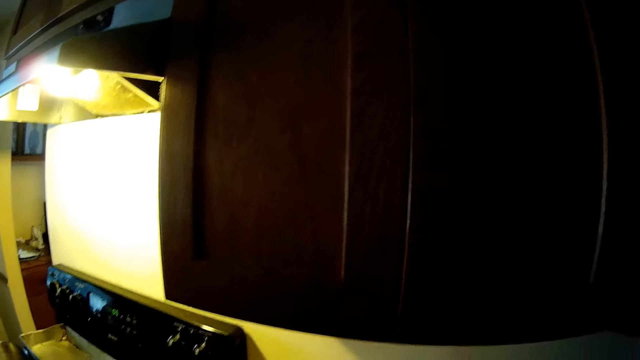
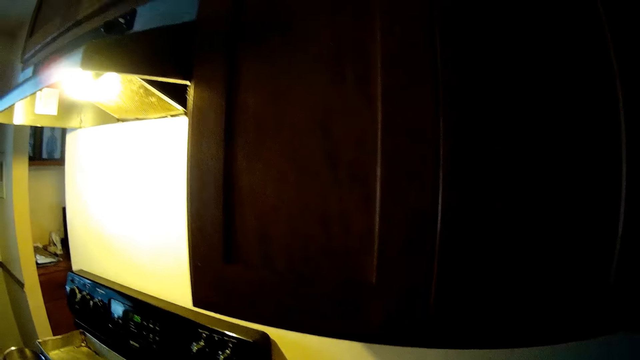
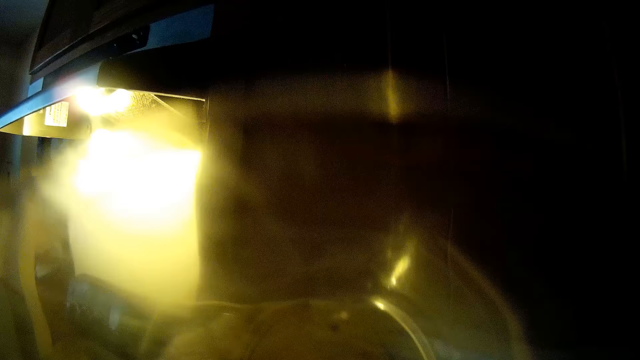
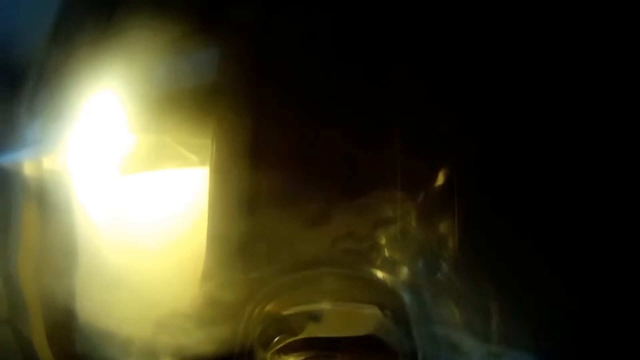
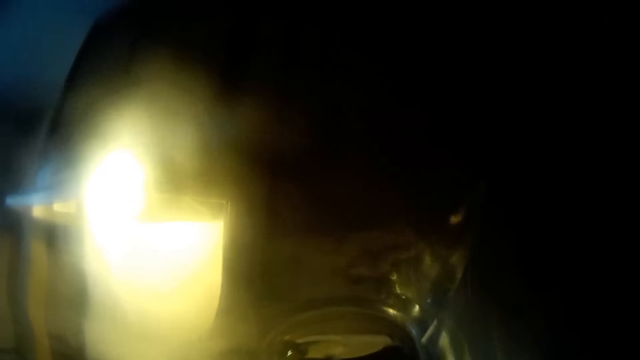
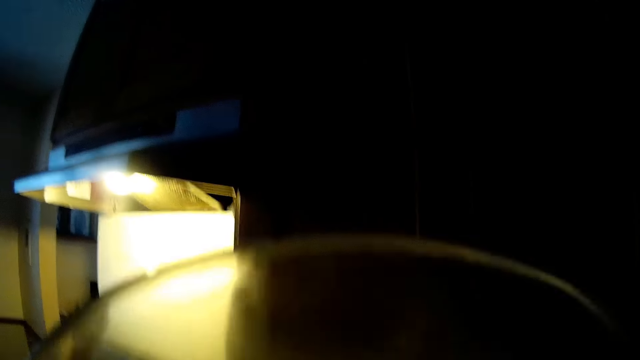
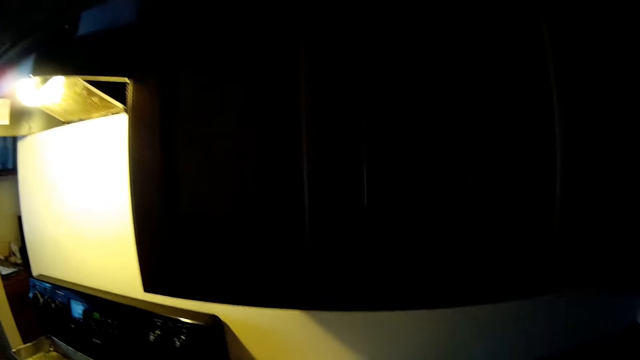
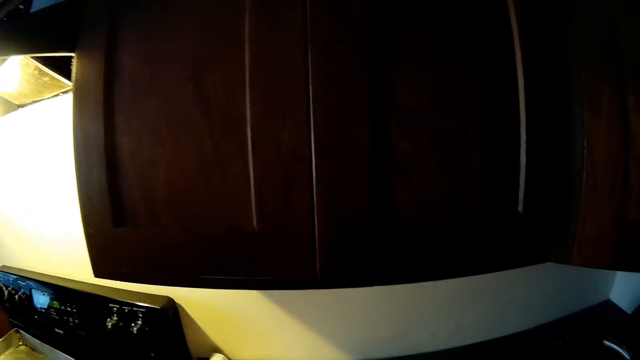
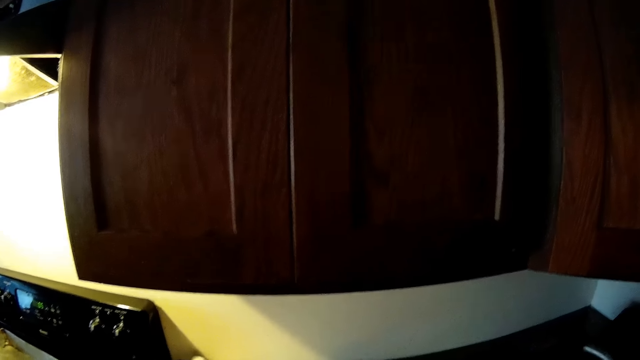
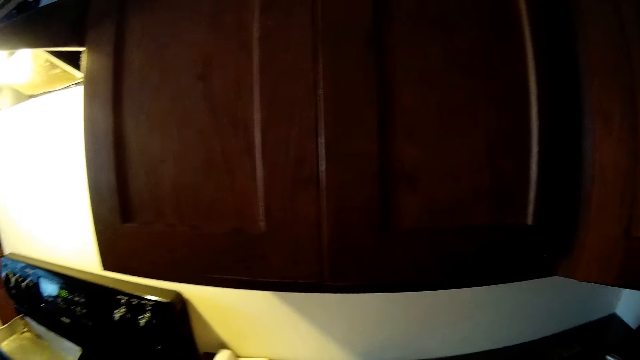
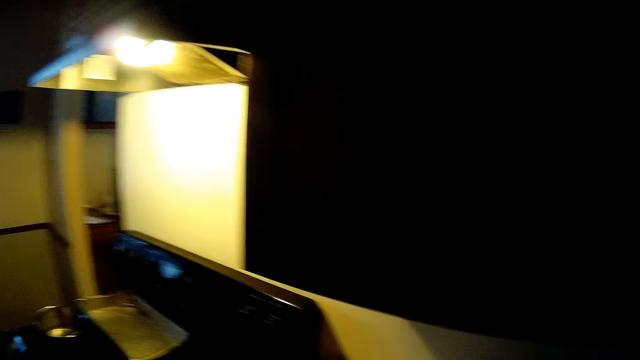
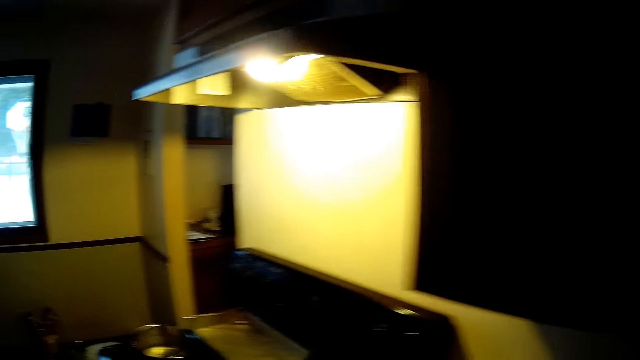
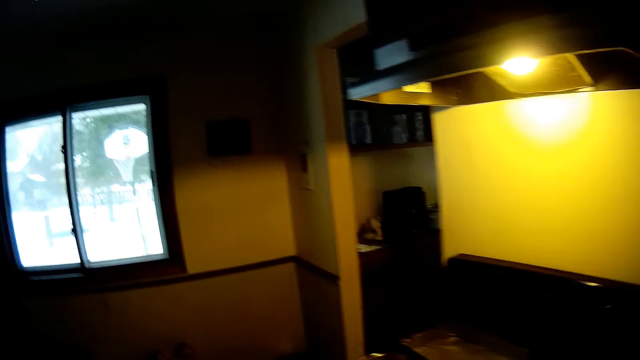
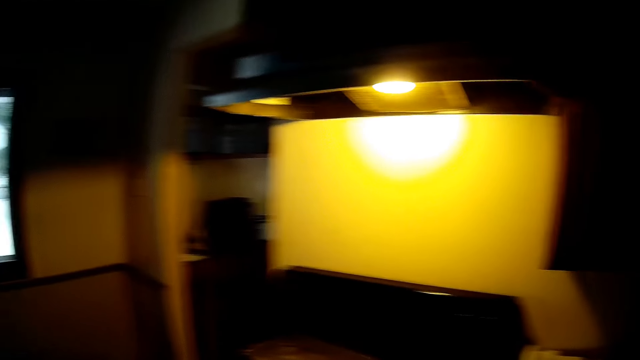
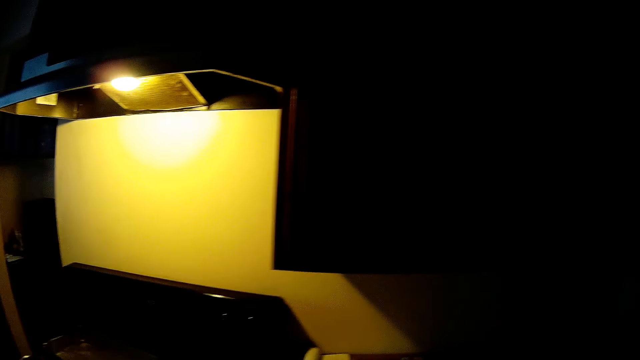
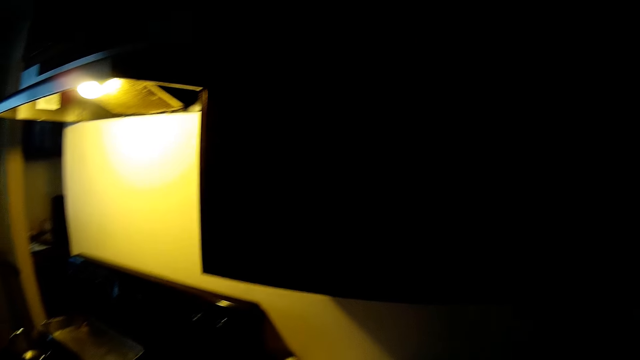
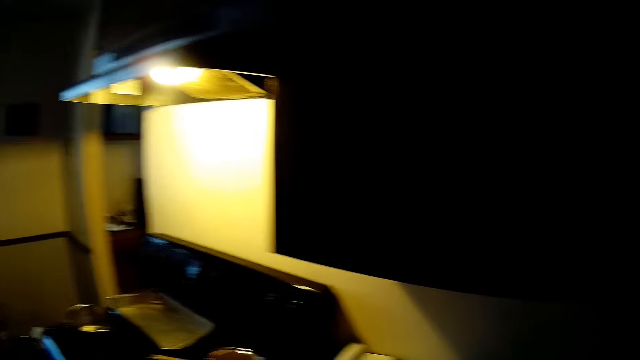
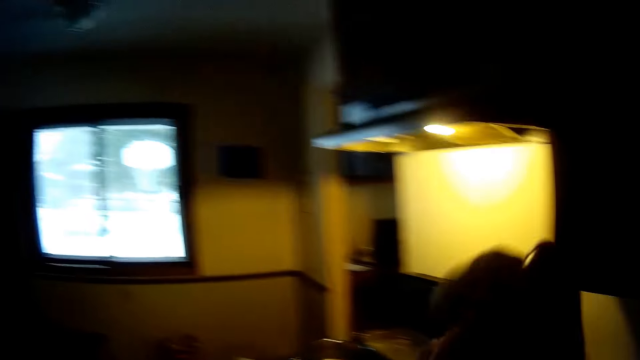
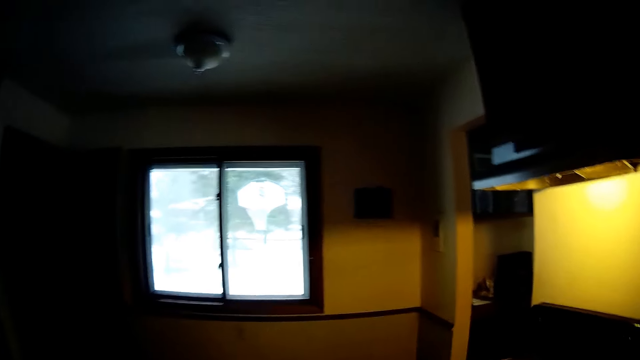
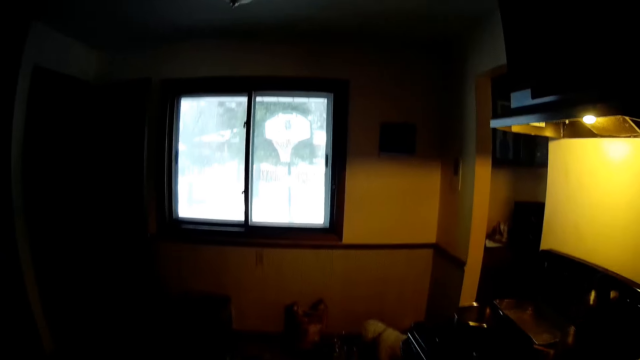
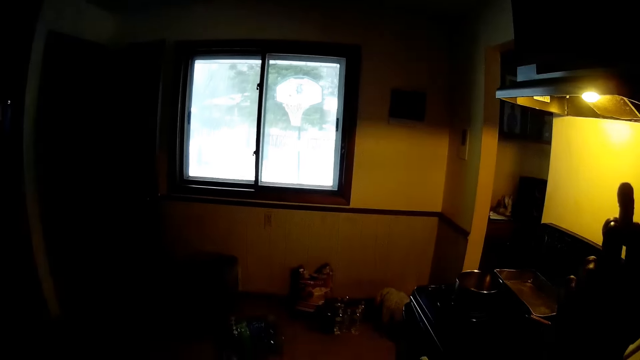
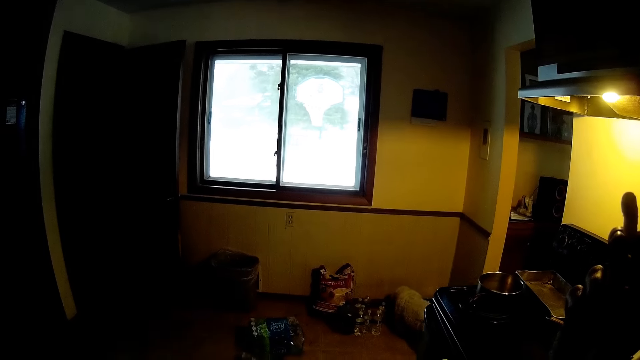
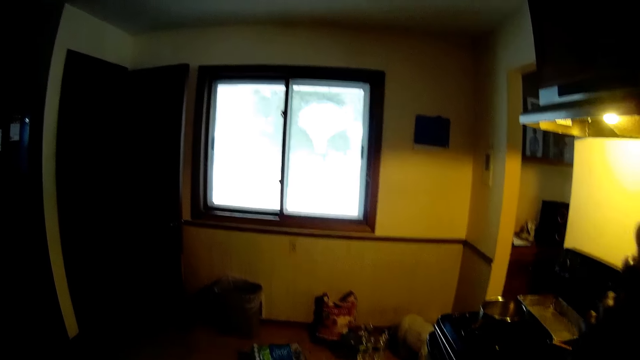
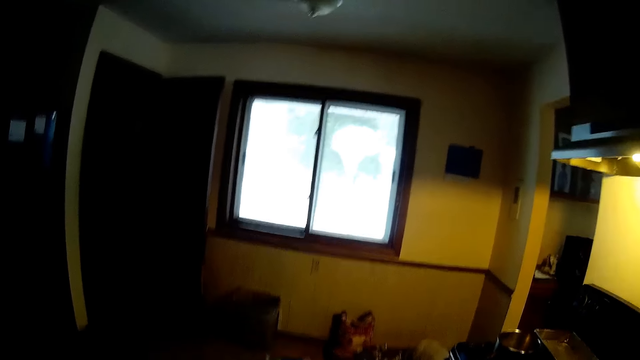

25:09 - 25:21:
The camera wearer drinks water from the cup in his right hand. He looks around and walks around.

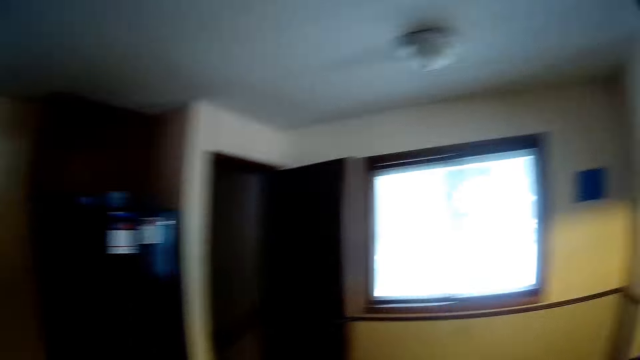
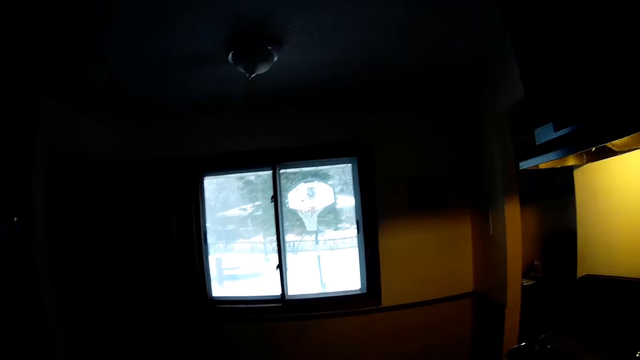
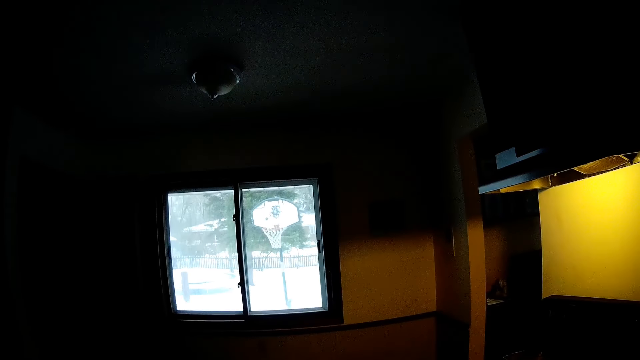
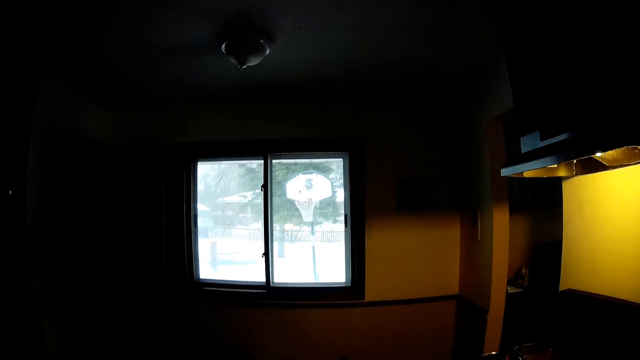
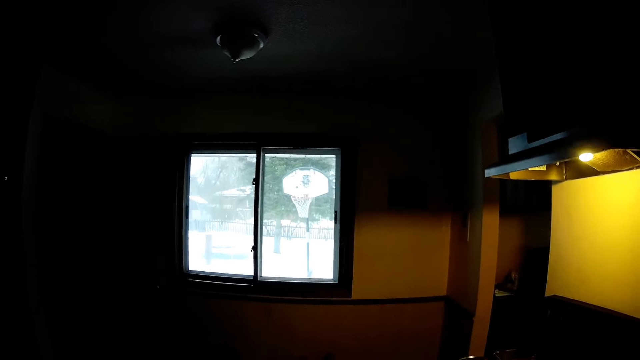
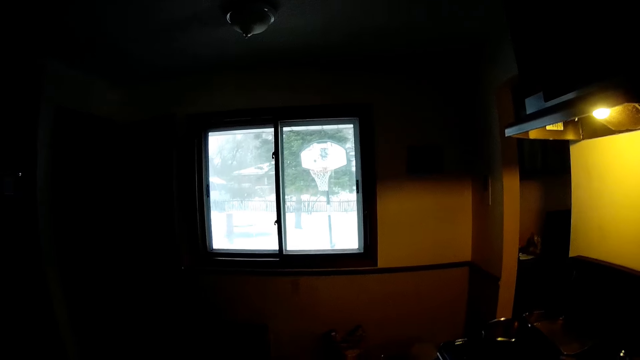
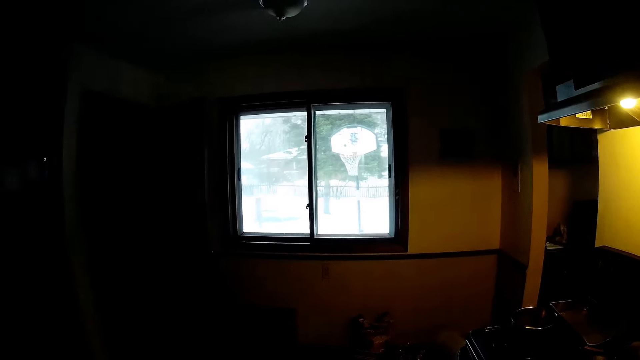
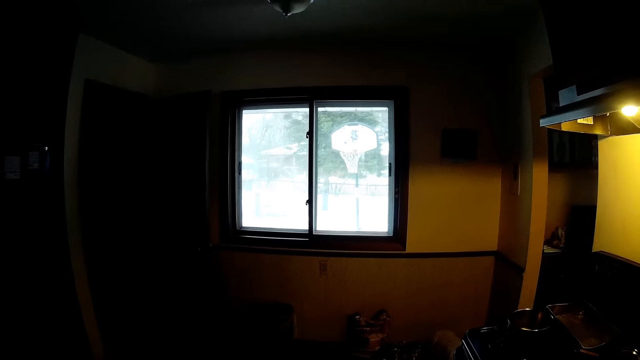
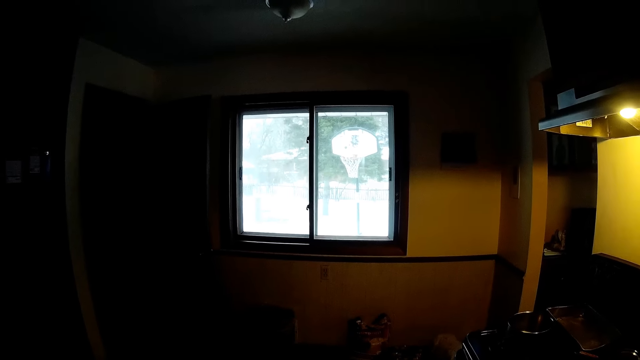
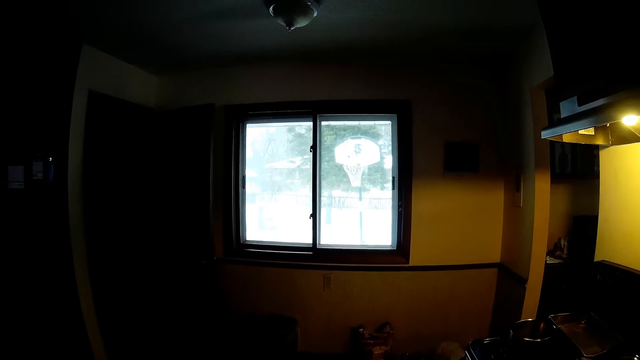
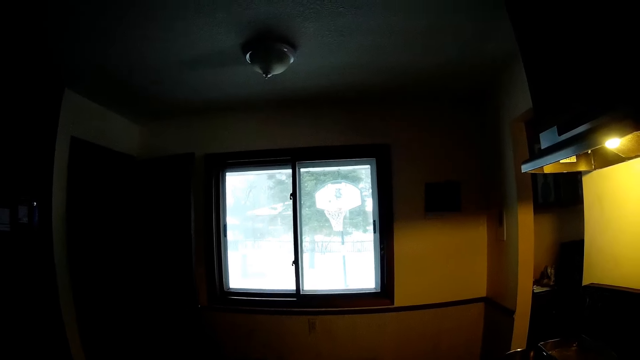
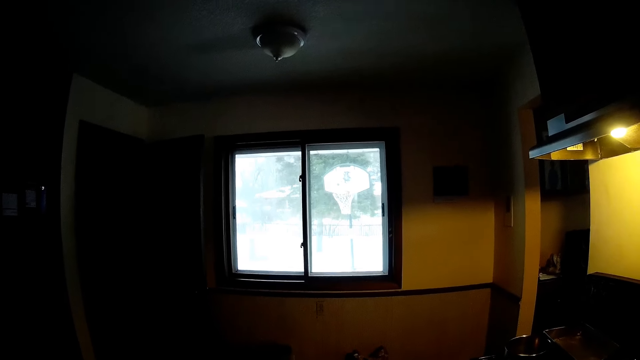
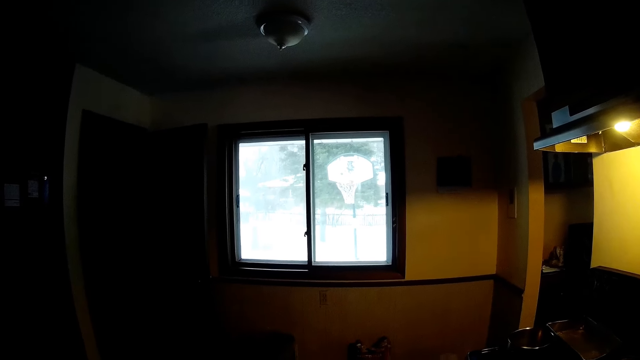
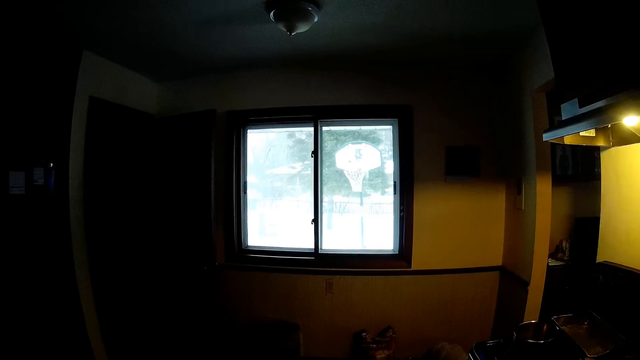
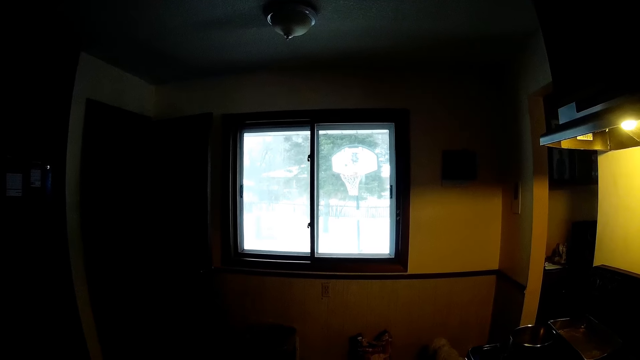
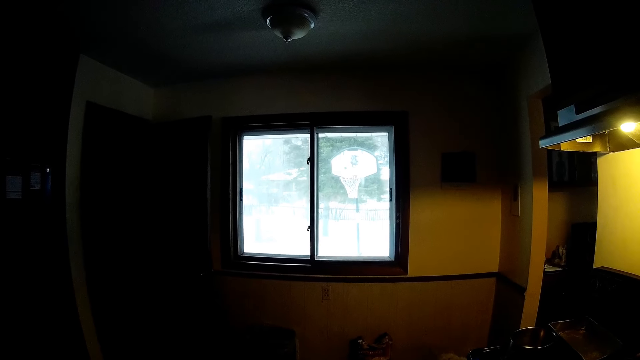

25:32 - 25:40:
The camera wearer looks around.
